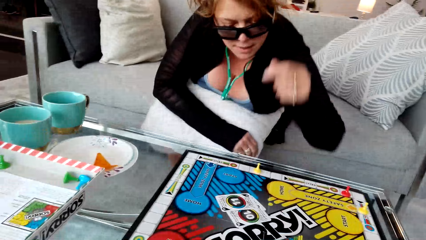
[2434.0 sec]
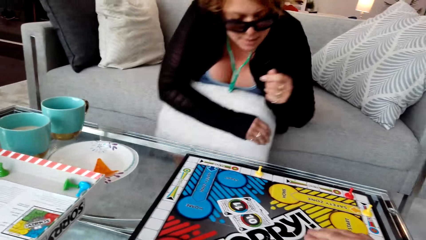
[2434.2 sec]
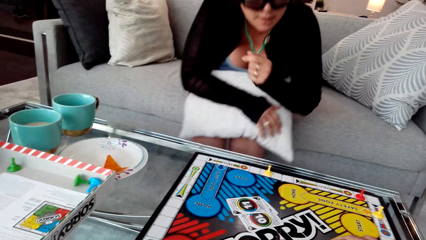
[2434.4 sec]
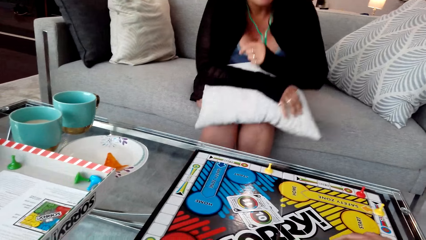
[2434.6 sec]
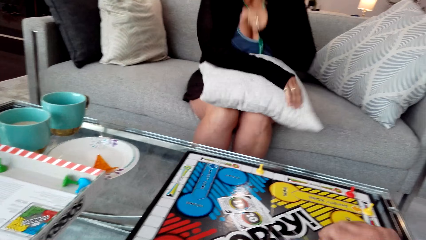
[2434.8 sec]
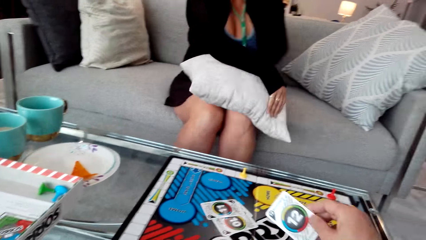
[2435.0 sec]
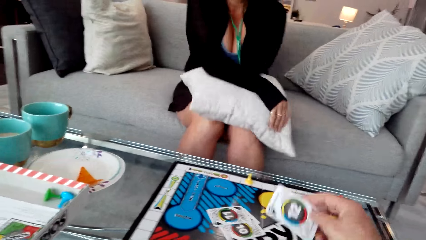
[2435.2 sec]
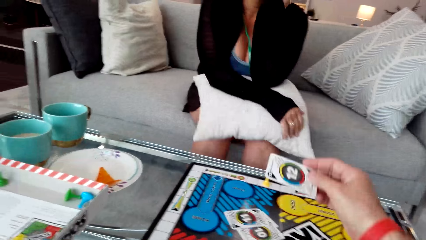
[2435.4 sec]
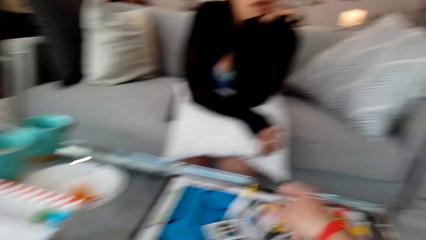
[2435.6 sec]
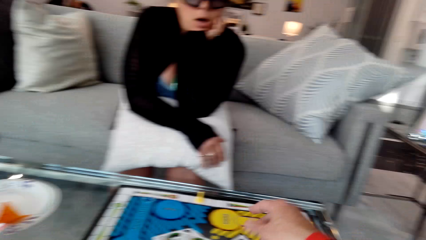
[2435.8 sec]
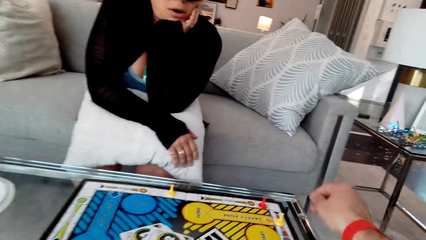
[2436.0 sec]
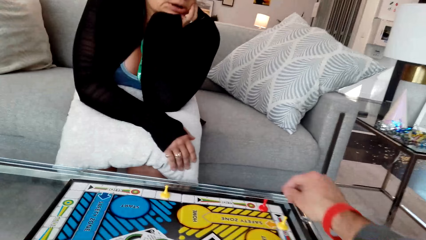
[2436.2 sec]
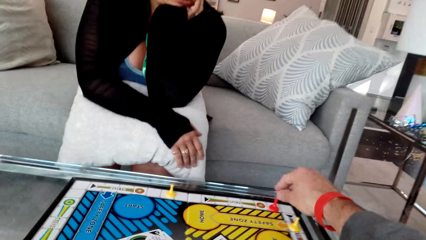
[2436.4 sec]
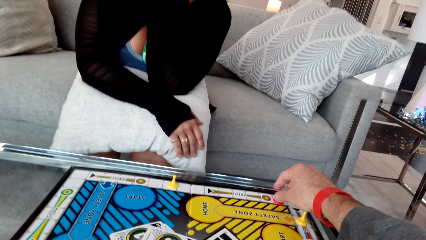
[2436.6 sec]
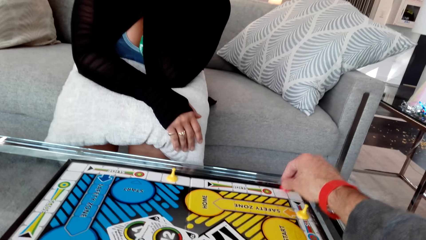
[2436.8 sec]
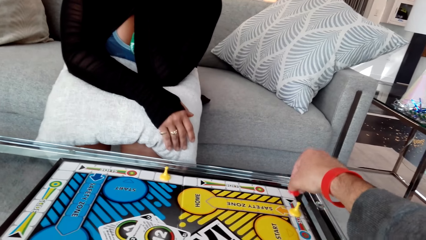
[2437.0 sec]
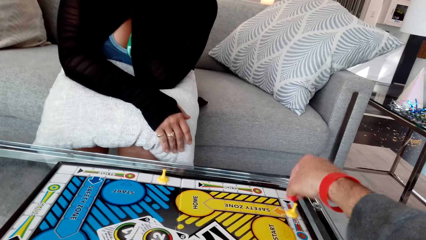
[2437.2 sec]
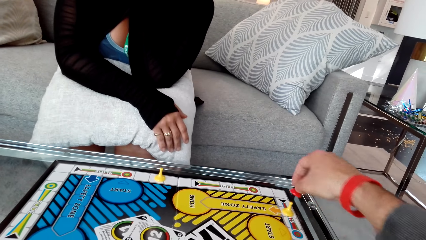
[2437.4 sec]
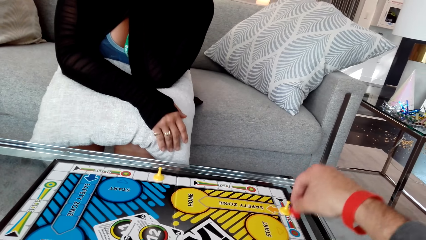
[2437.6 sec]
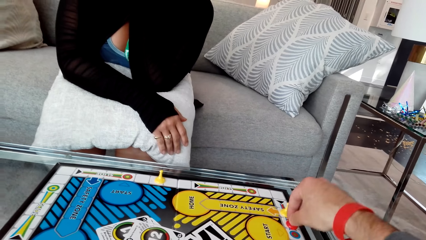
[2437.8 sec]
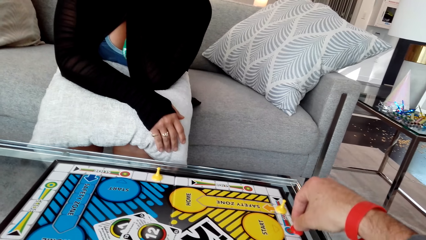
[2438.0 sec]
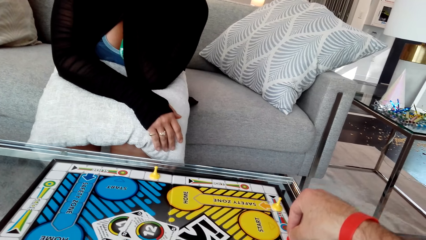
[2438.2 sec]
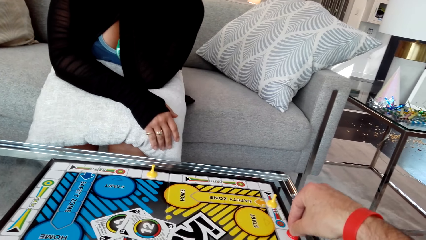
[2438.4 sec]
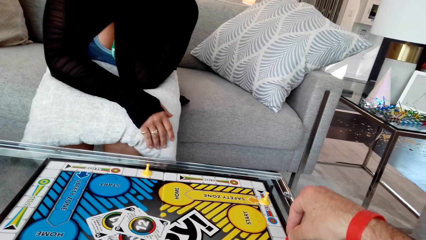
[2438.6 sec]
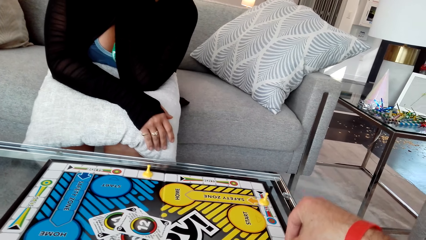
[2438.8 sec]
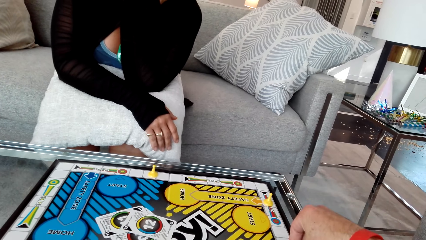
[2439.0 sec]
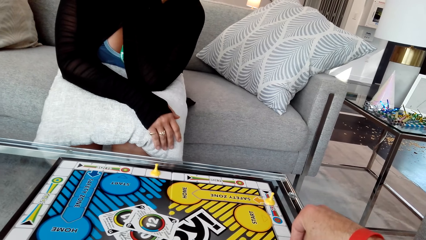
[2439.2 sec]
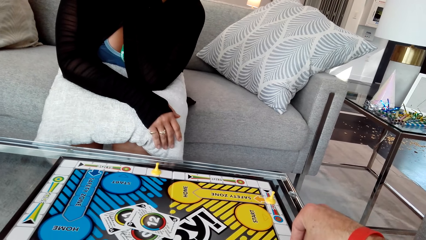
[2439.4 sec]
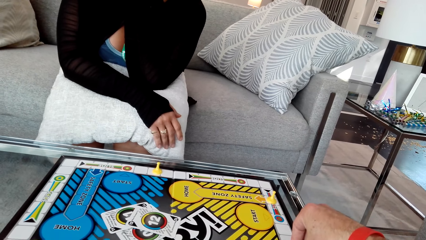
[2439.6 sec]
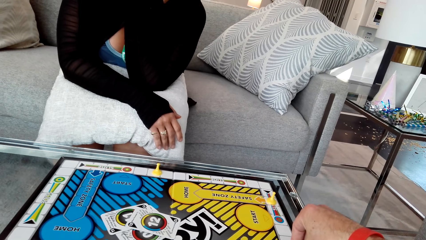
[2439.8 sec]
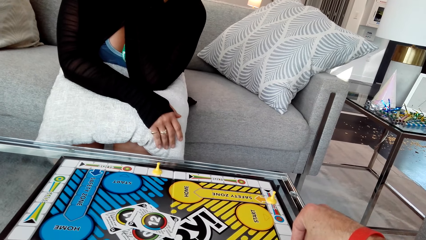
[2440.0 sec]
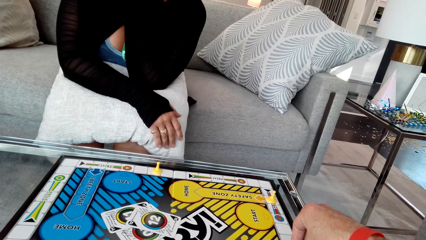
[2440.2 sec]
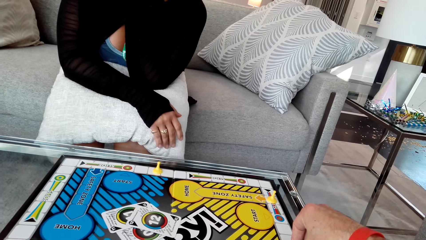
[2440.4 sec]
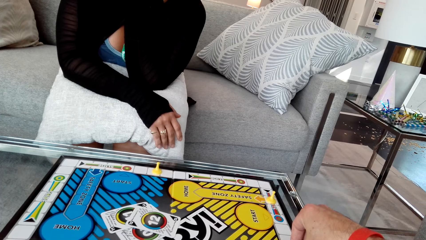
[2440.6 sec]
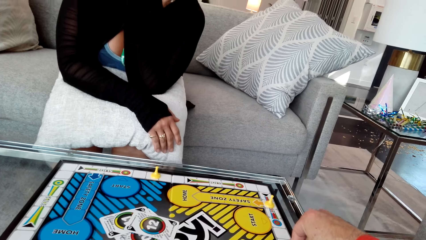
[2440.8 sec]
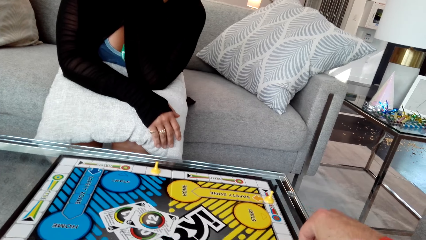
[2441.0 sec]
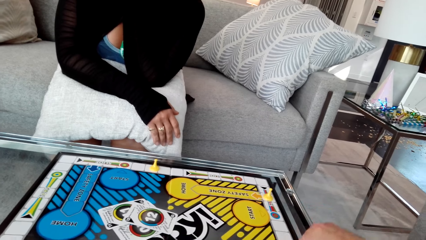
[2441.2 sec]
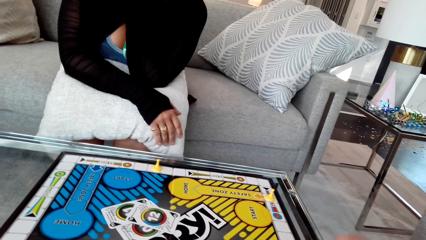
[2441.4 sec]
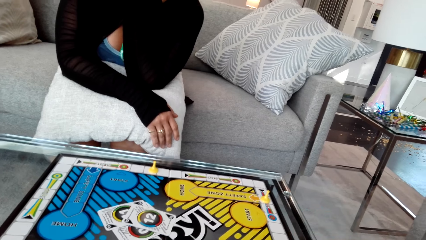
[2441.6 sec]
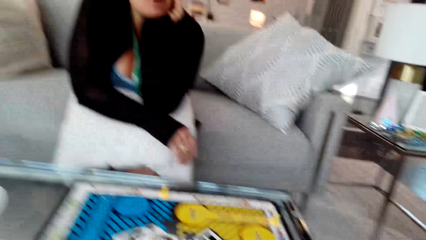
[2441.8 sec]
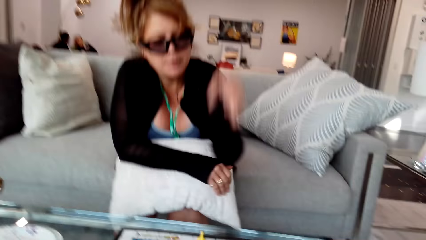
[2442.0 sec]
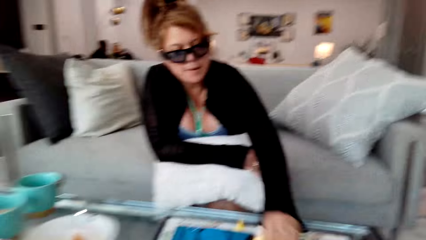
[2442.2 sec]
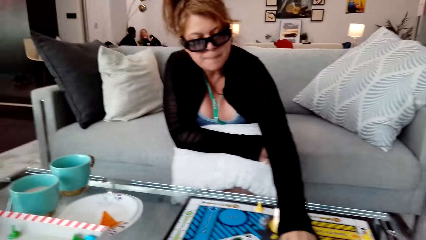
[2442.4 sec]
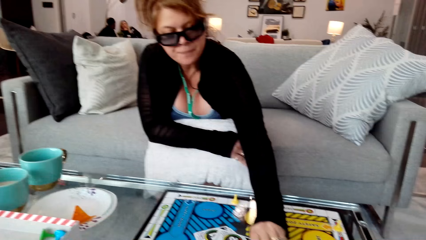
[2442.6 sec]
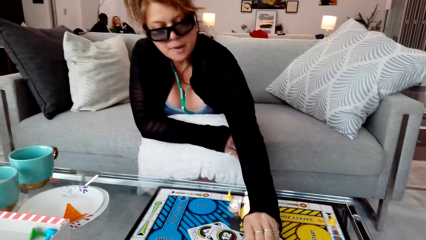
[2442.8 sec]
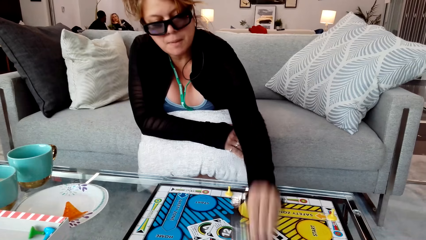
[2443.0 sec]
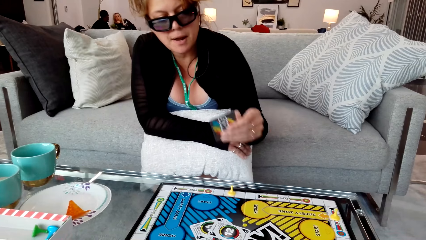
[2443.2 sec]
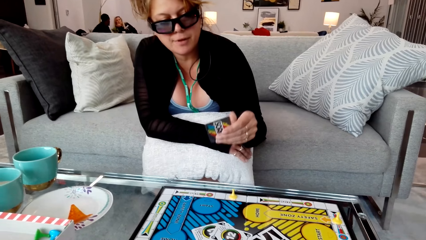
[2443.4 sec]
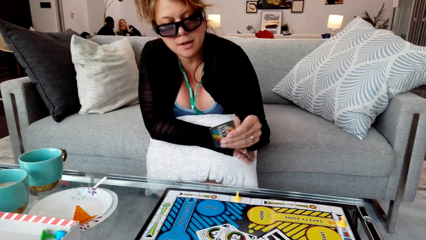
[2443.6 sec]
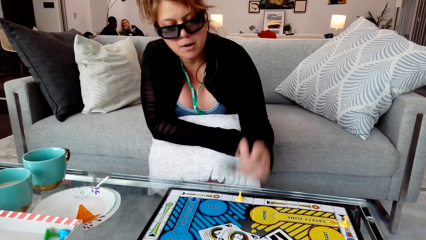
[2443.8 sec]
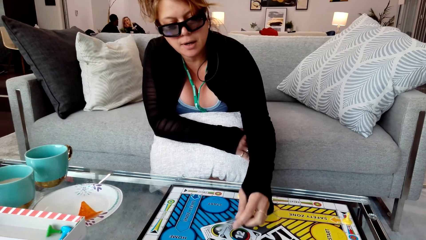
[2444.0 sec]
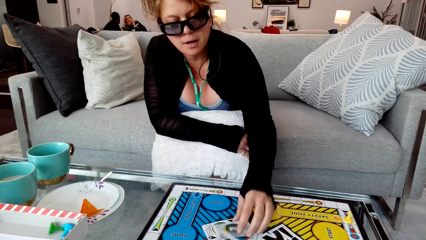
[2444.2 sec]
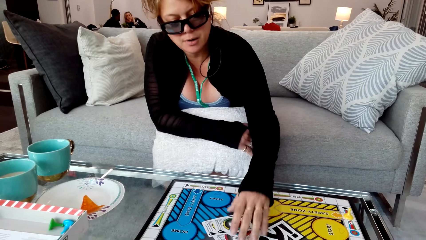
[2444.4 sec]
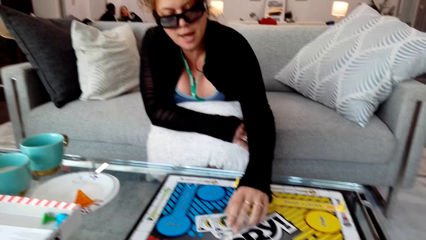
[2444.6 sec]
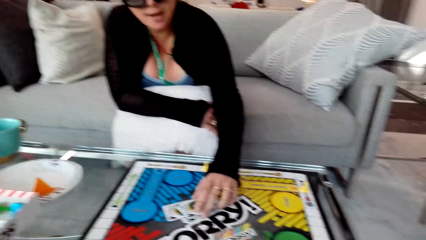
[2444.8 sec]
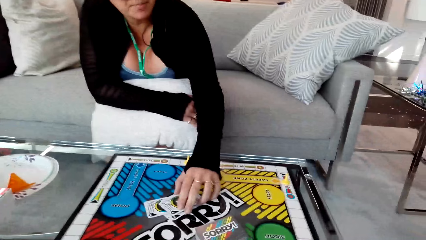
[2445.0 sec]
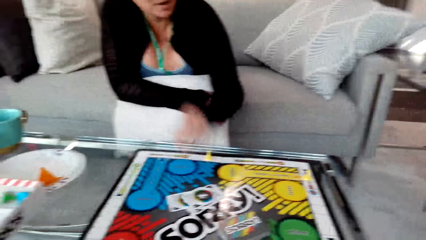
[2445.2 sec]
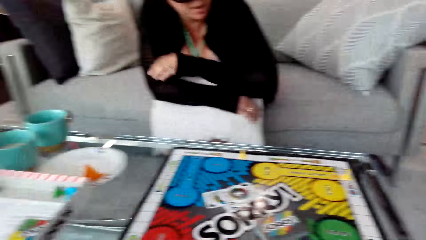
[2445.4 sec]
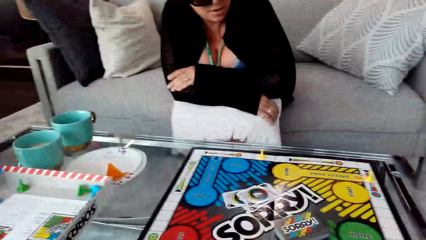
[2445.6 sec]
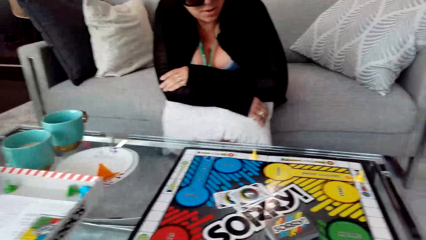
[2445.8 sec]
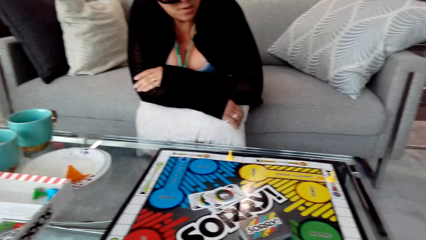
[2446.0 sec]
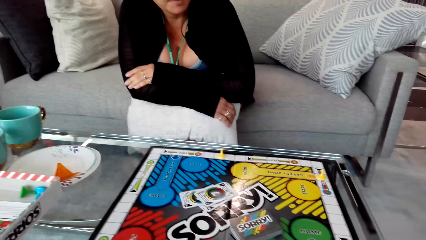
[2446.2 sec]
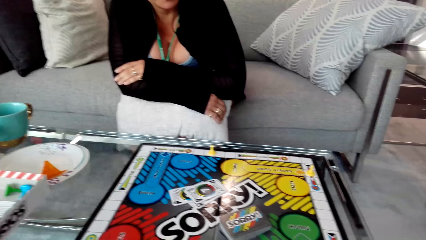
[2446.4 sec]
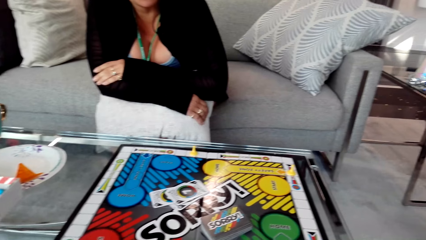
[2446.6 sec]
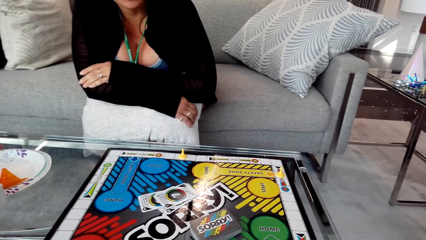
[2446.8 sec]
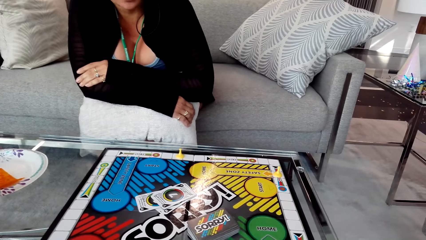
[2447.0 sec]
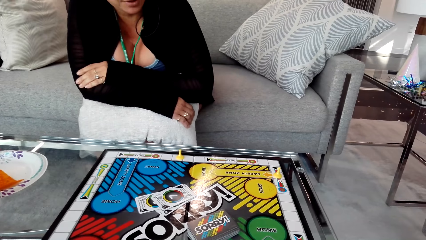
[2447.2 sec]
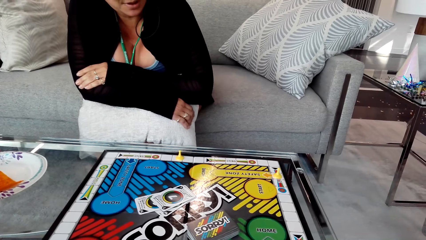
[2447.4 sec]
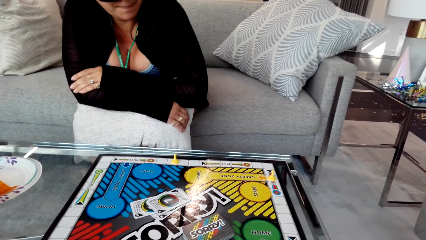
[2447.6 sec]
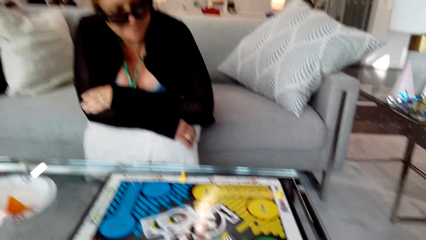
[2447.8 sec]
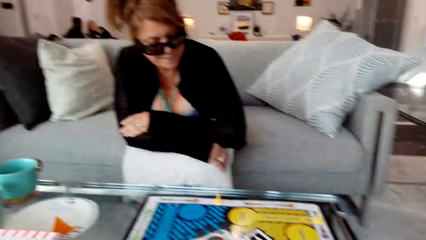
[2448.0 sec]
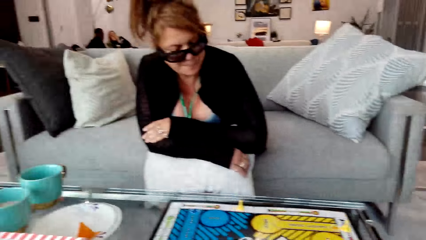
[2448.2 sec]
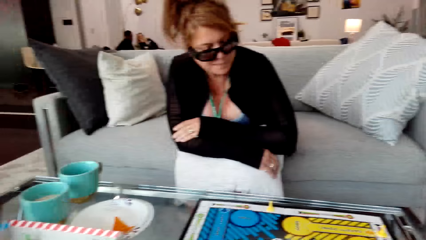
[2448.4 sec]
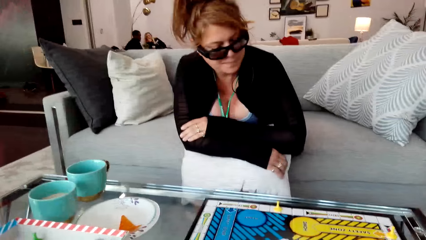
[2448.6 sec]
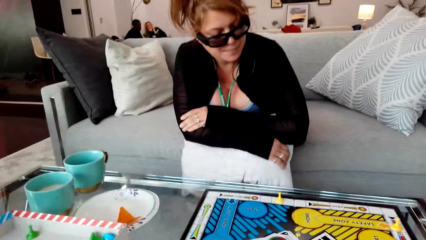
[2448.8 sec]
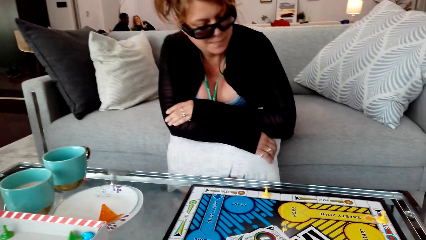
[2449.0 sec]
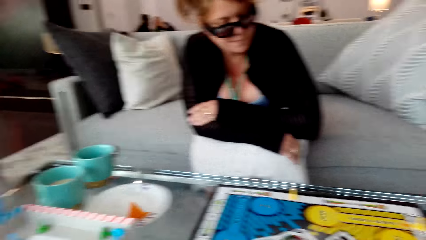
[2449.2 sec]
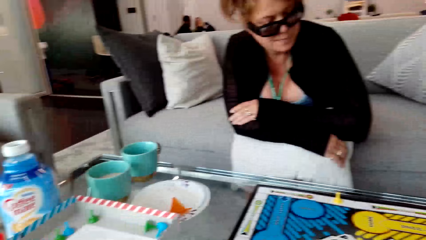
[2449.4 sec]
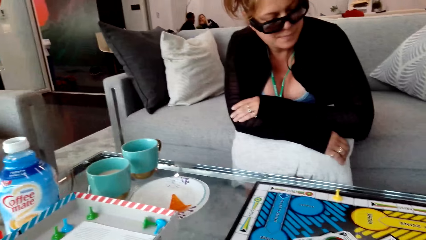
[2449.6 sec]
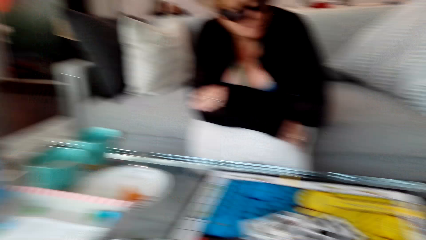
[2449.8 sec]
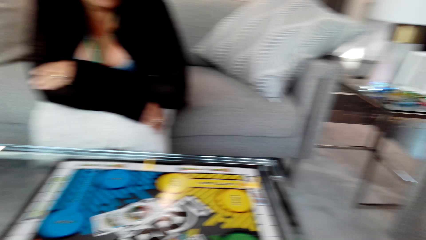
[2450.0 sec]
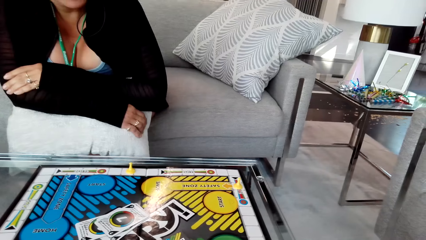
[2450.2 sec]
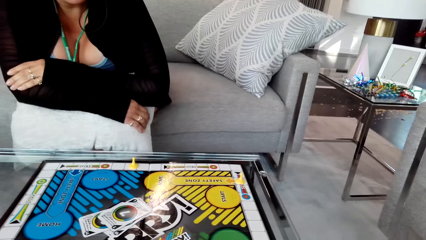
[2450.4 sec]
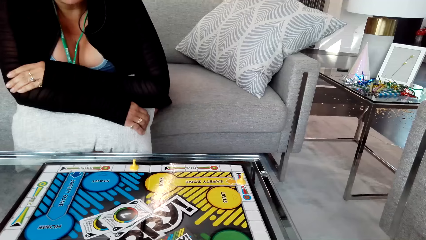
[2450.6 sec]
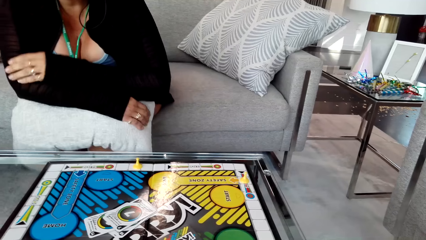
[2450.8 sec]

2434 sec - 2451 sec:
The camera wearer picks up the card. They drop the card. They move the clip. A woman picks up the card. The woman puts the card down. The camera wearer converses with the woman.
